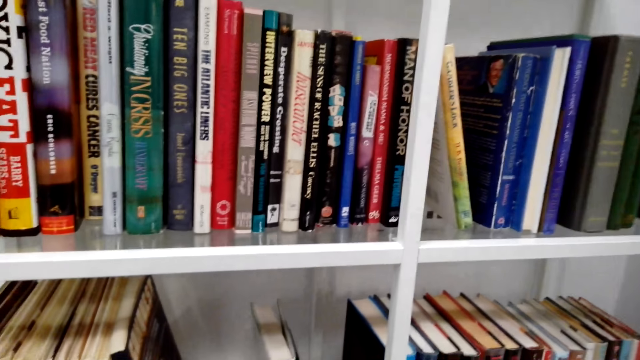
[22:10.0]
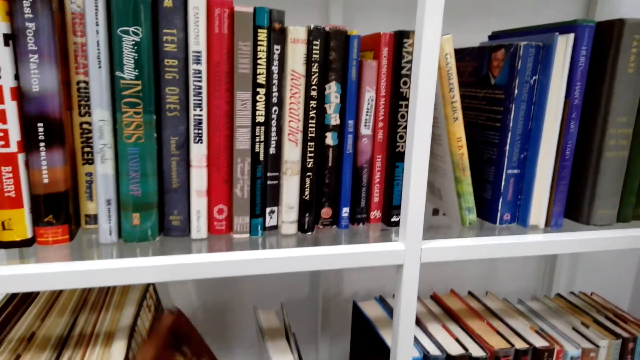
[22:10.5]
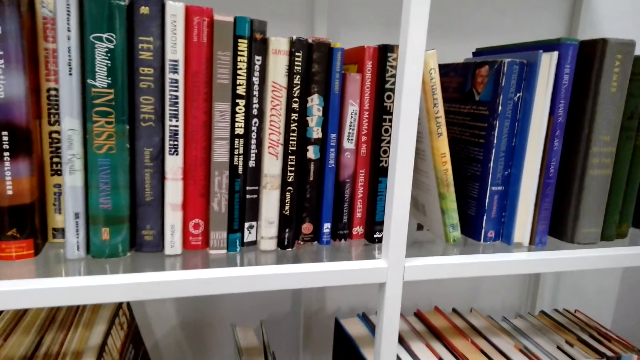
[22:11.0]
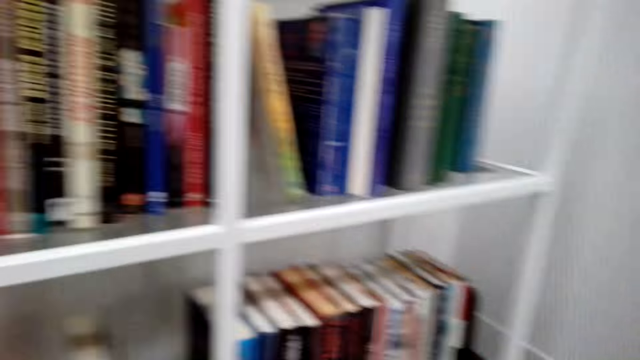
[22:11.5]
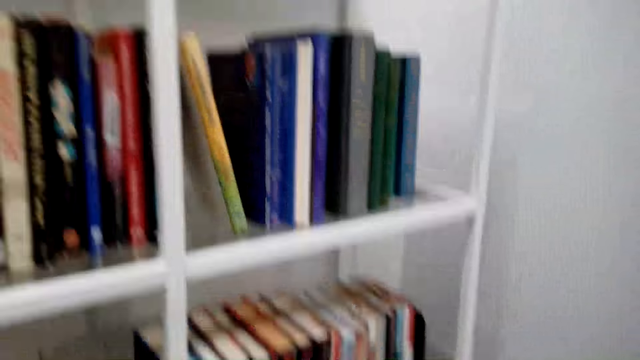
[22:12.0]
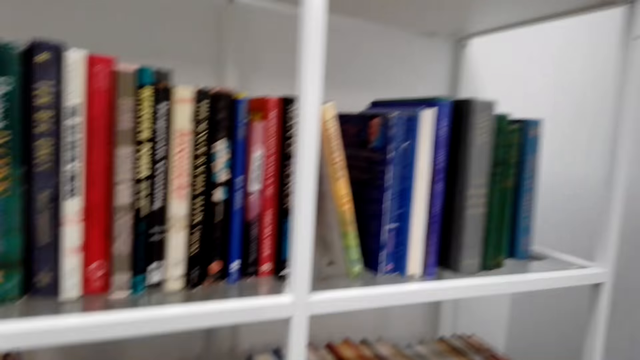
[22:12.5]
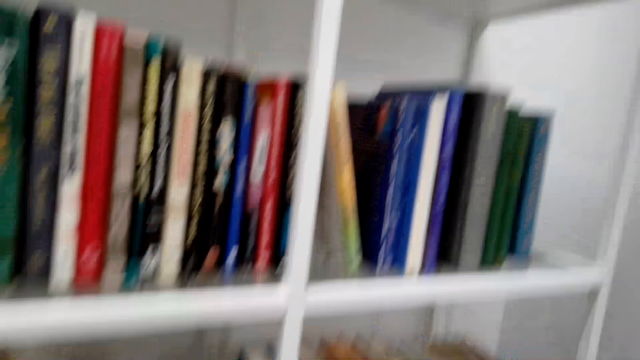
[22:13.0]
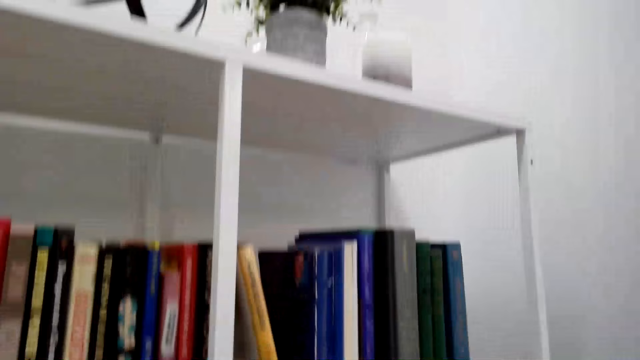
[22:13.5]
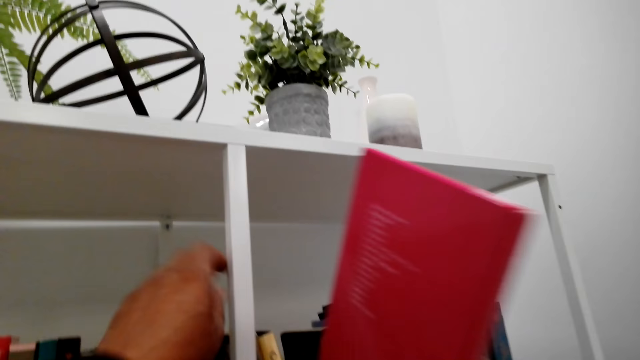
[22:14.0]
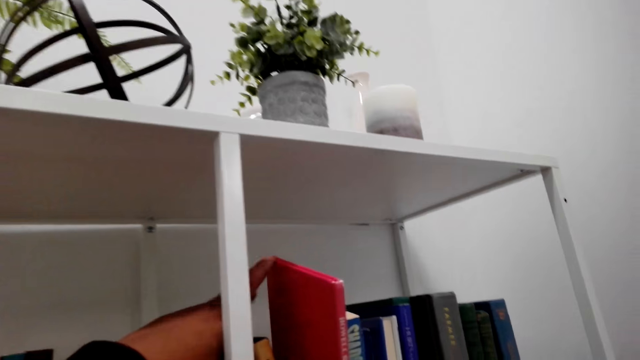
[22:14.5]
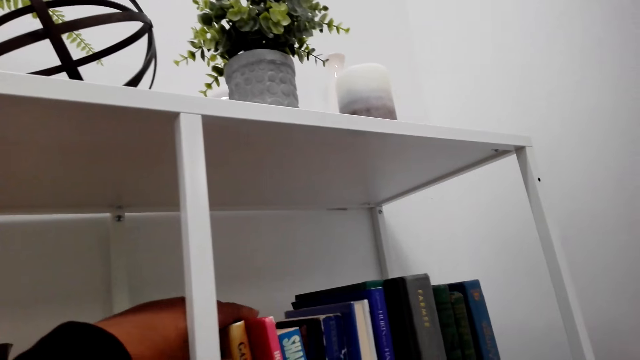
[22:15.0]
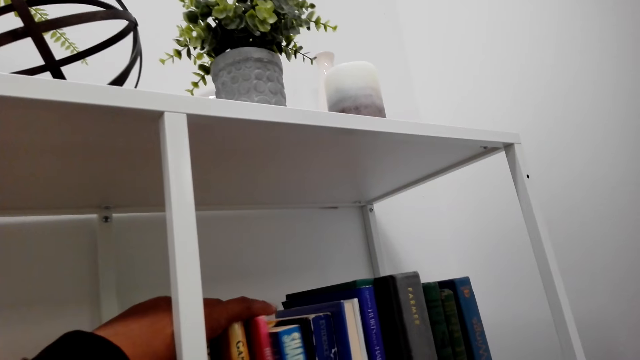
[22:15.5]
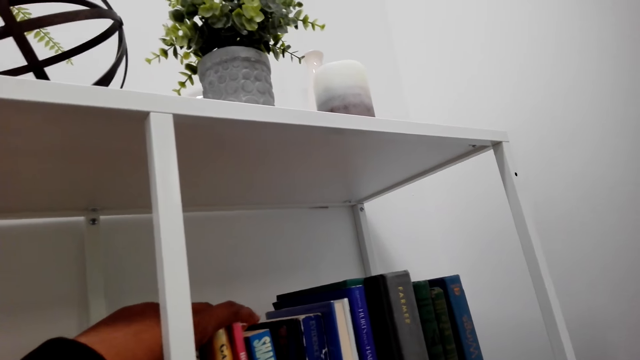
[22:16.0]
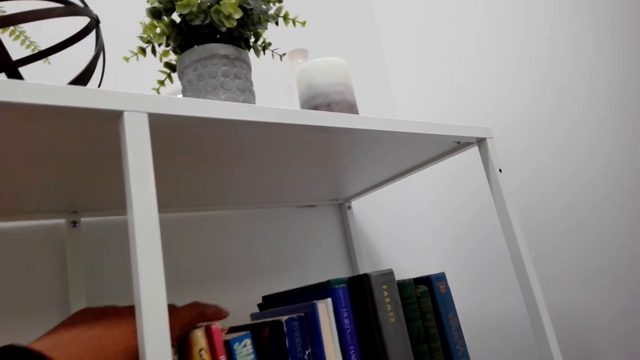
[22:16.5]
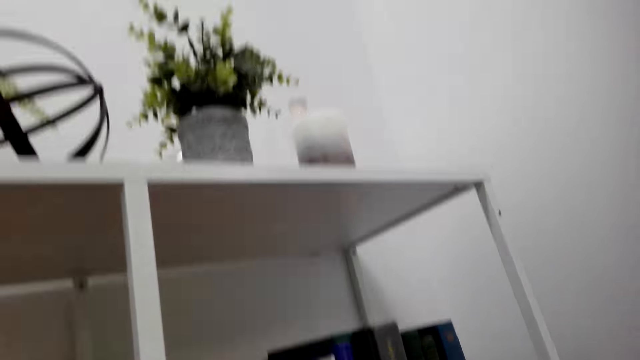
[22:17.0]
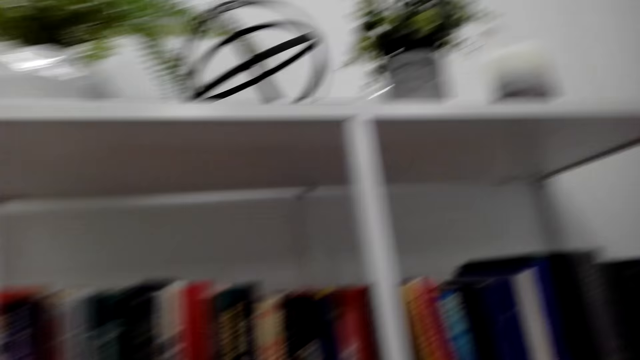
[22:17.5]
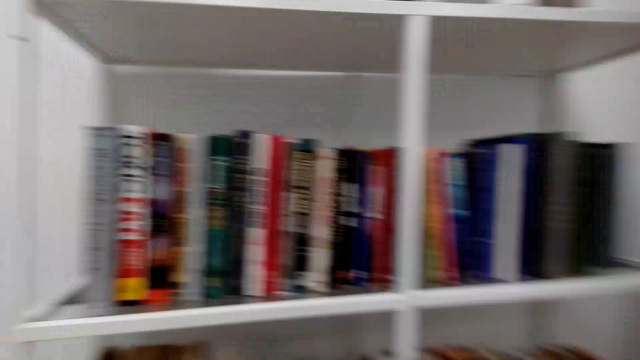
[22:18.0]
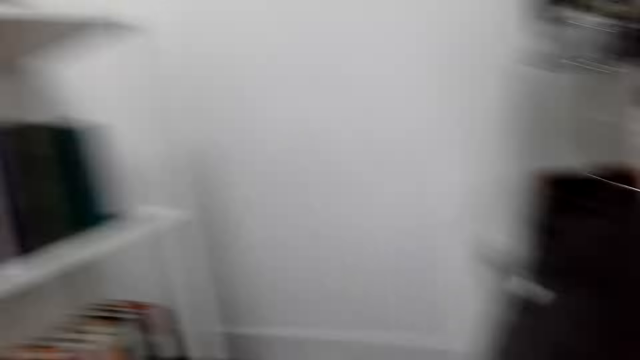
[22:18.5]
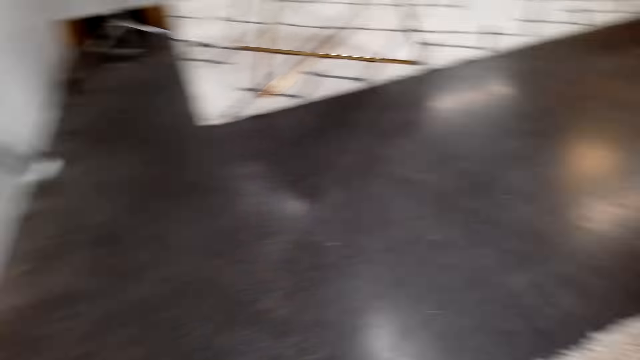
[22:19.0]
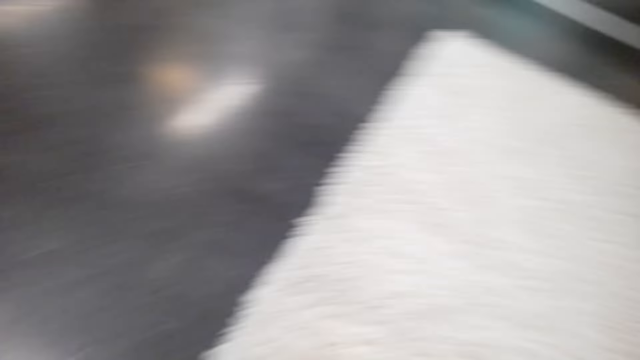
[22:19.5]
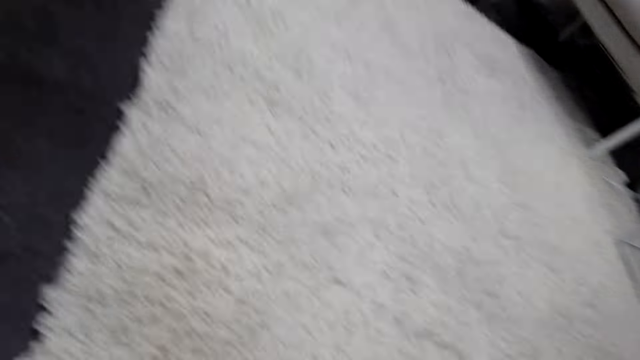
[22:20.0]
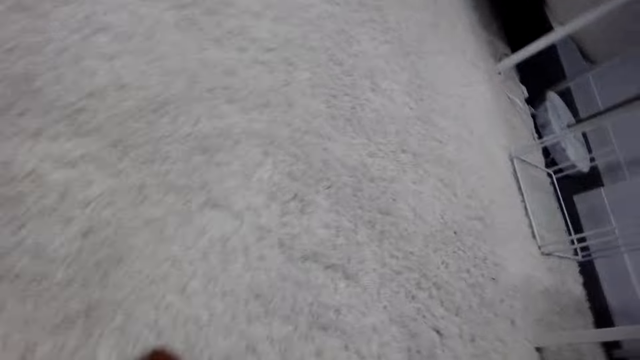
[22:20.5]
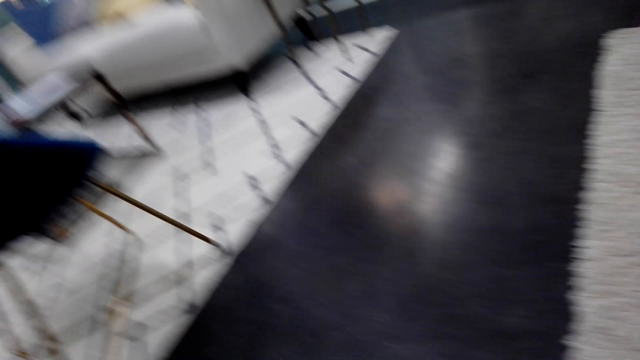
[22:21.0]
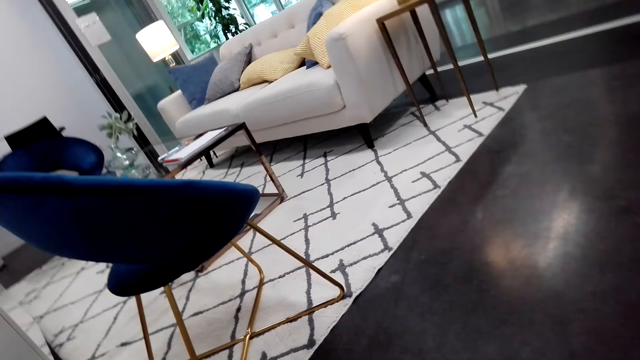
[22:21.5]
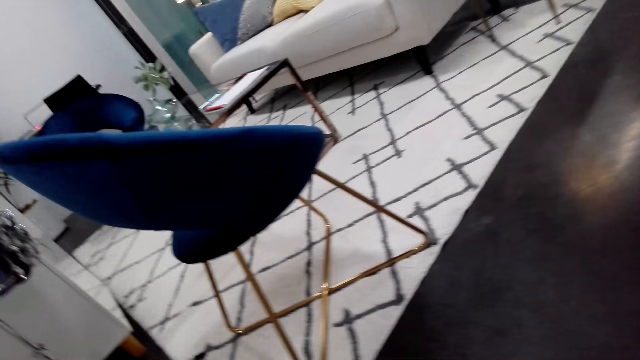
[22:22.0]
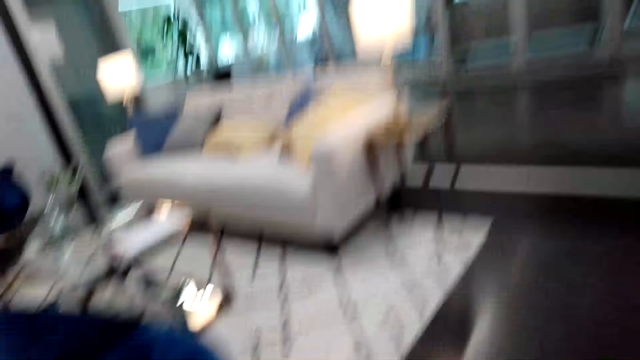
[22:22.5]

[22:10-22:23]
The camera wearer walks around the house.

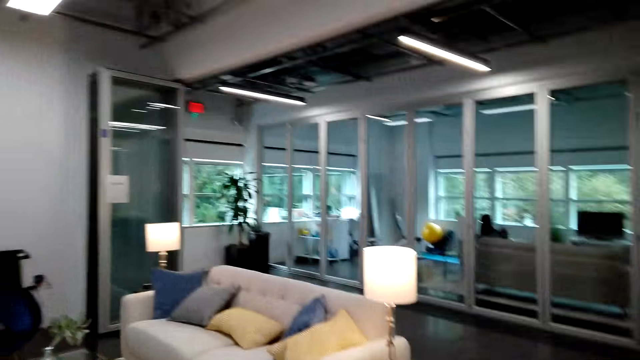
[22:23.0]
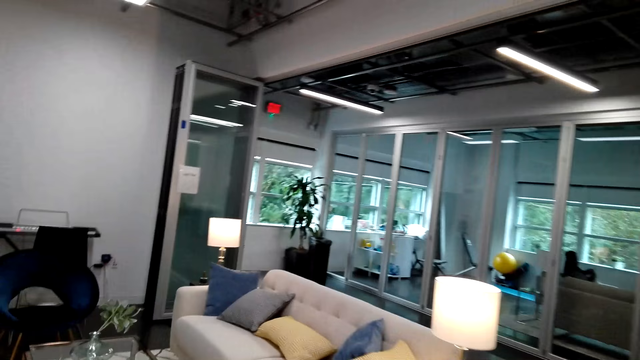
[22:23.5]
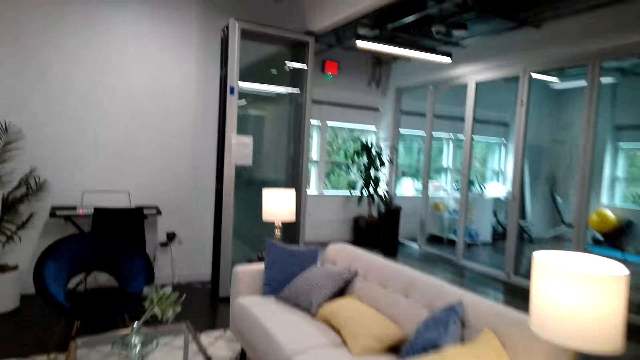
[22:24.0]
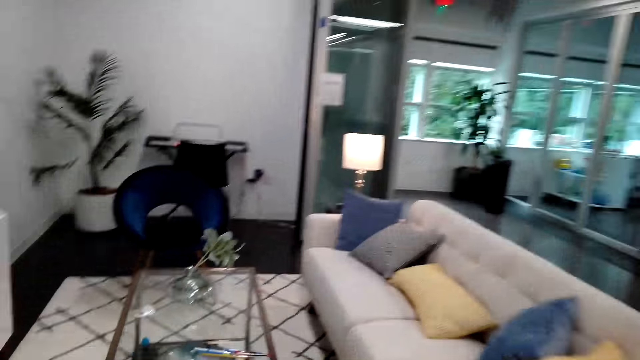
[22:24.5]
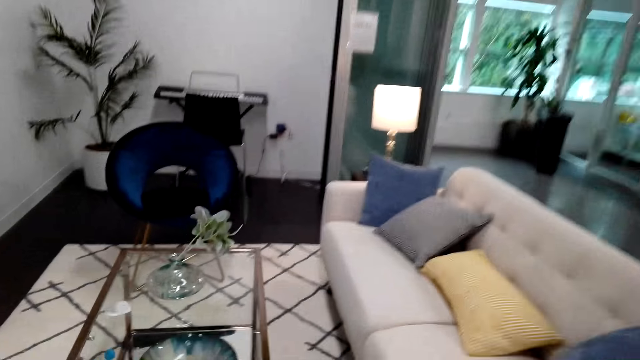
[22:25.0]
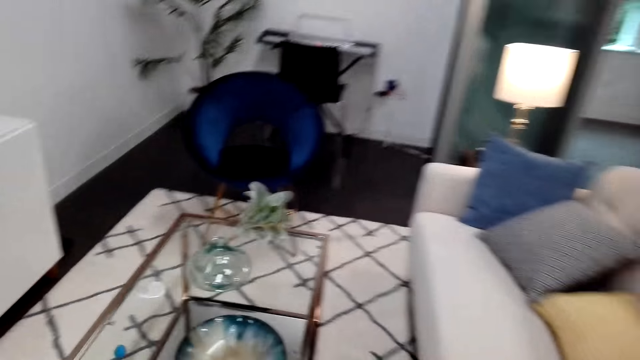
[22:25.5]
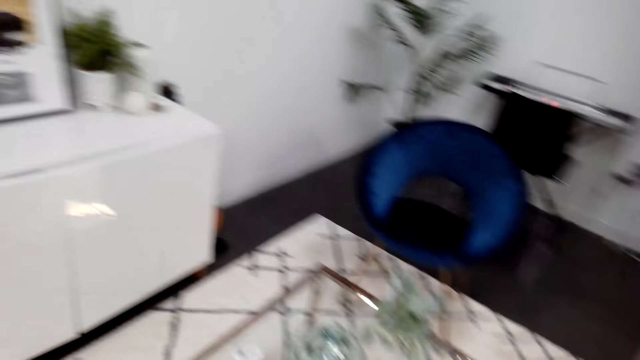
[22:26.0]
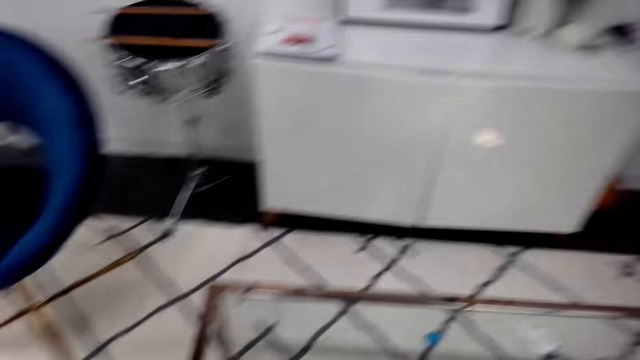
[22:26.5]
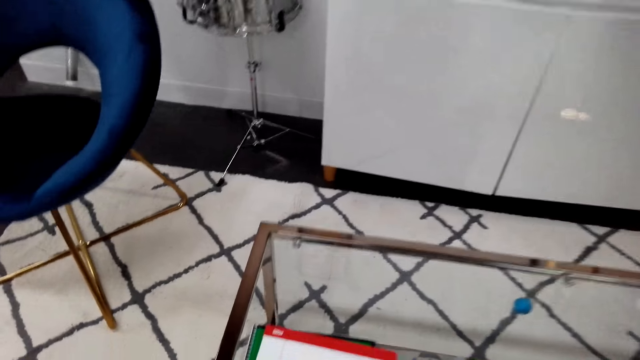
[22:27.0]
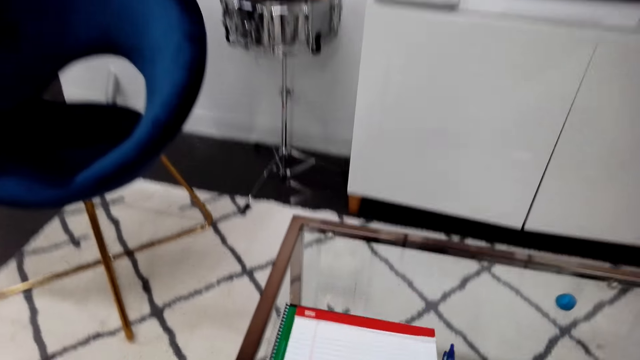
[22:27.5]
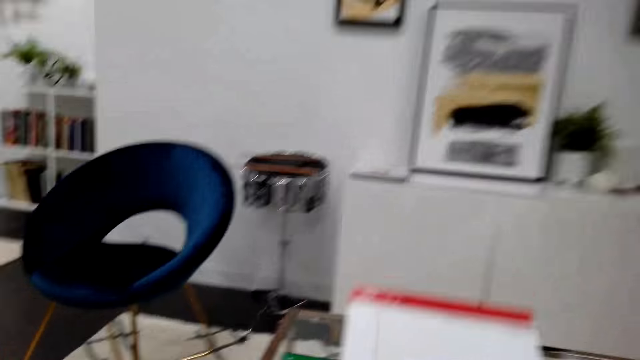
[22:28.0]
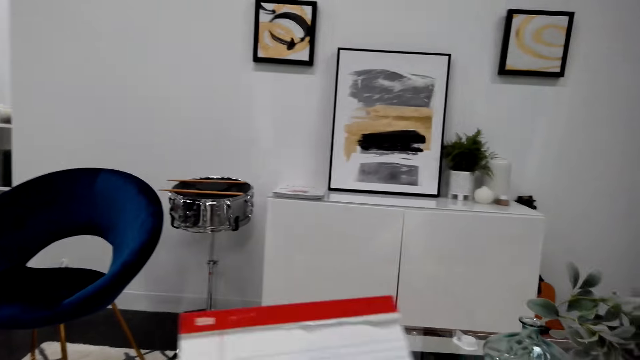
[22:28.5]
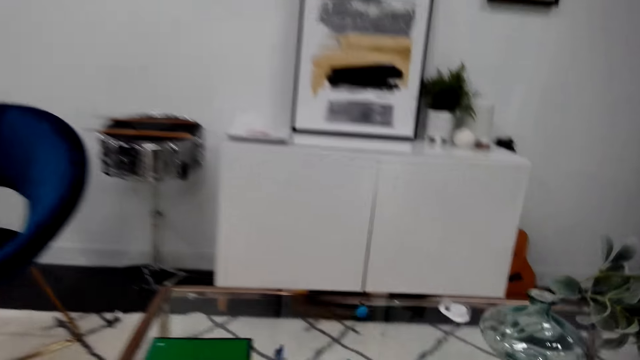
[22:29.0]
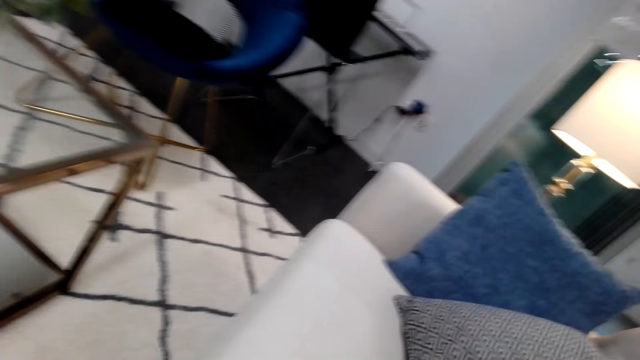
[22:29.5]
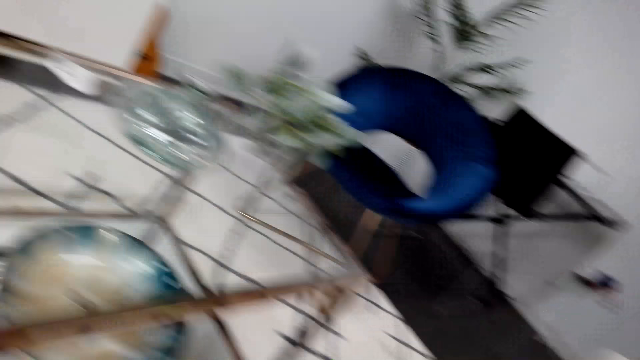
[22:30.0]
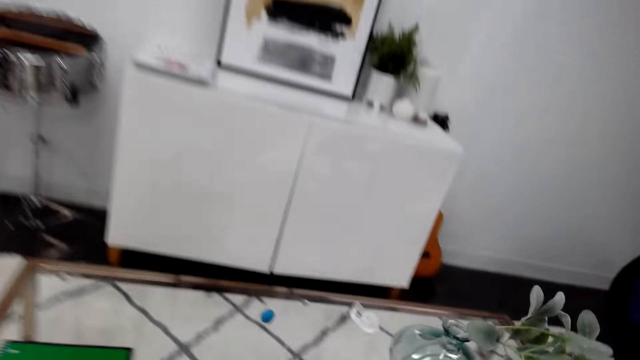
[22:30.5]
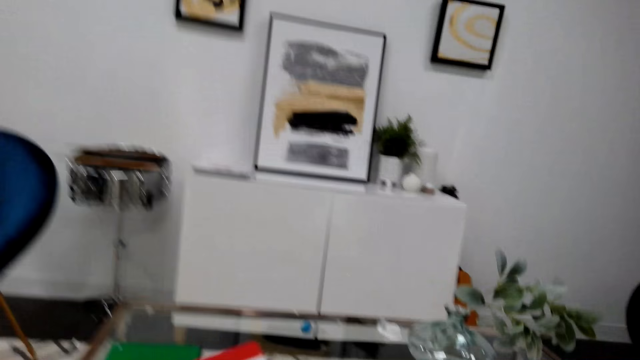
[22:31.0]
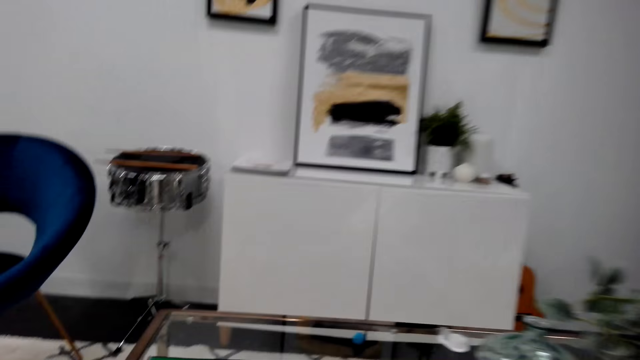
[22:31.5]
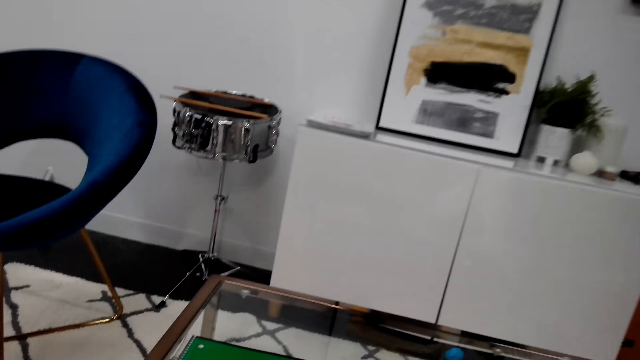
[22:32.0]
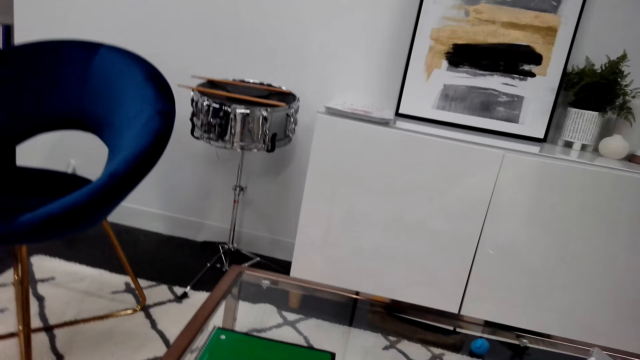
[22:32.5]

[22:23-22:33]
The camera wearer picks up an A4 watercolor art book.
